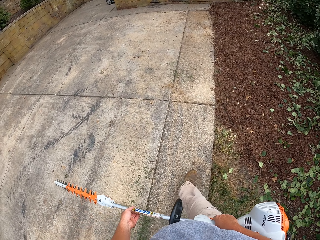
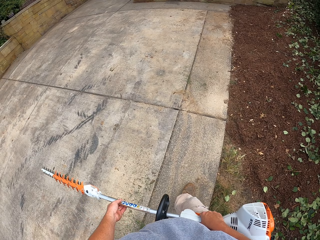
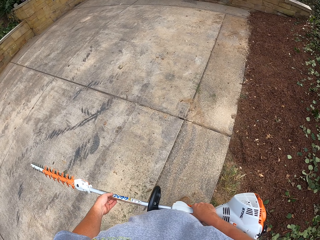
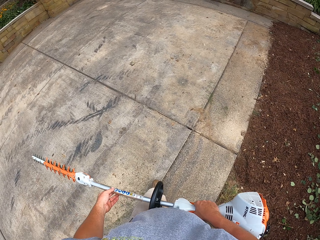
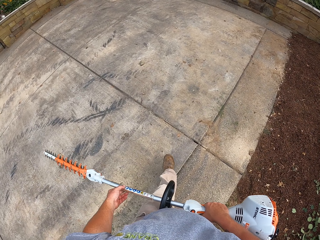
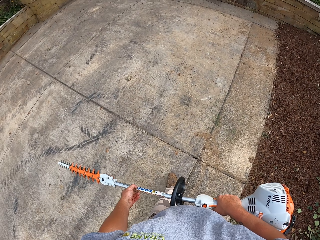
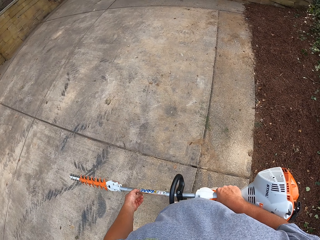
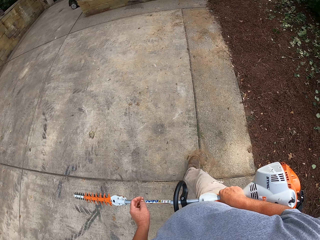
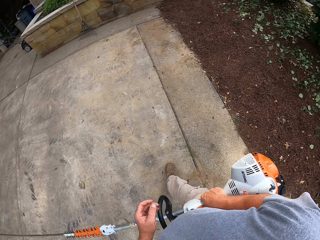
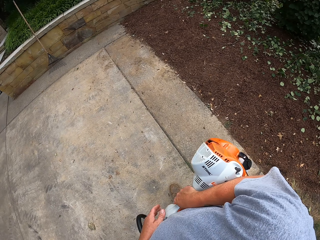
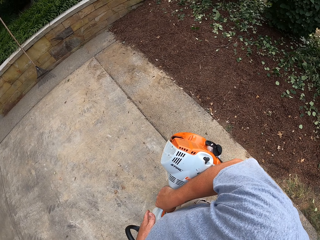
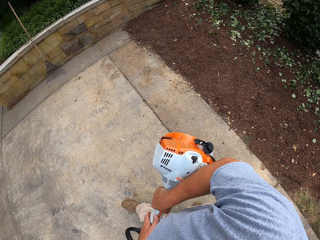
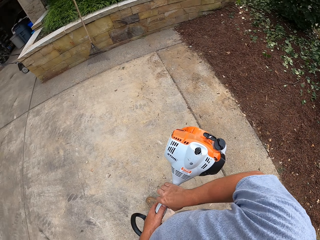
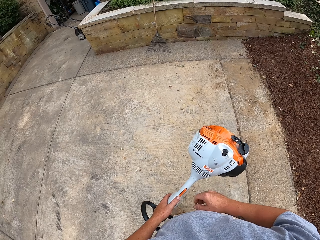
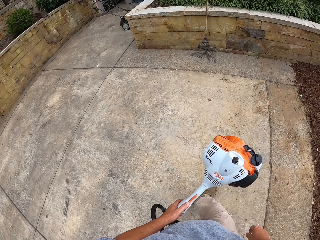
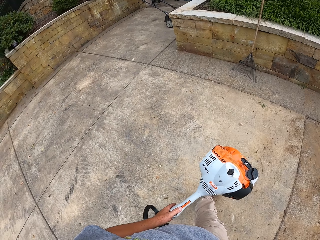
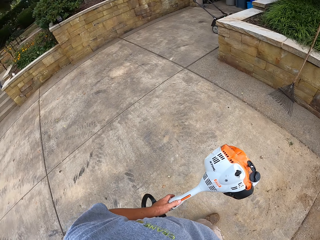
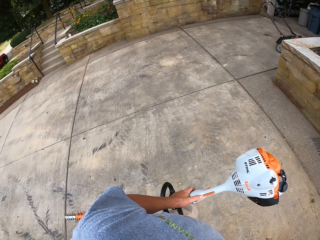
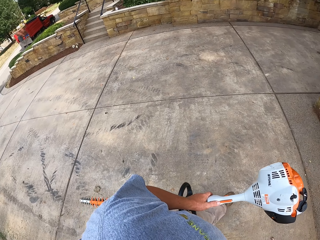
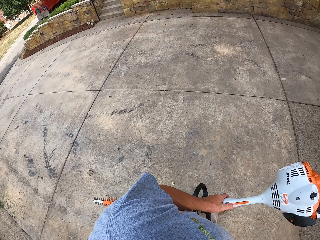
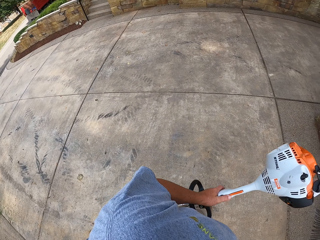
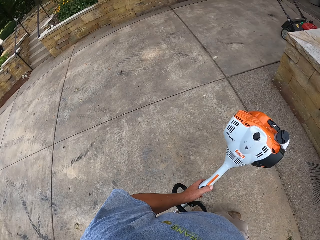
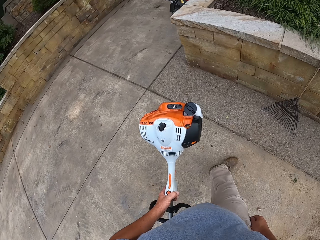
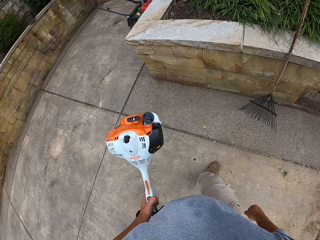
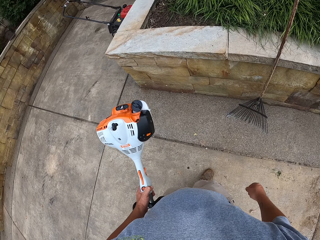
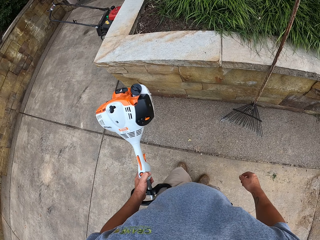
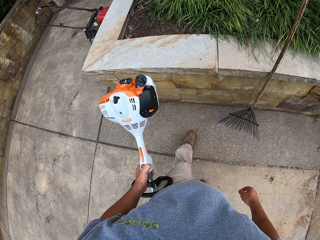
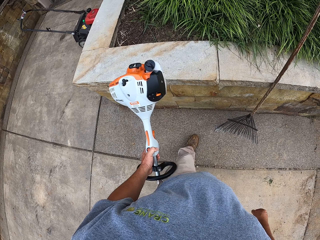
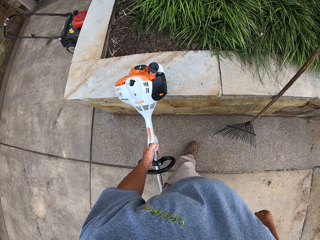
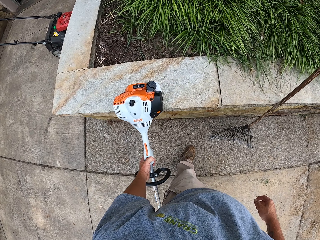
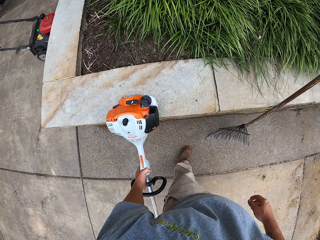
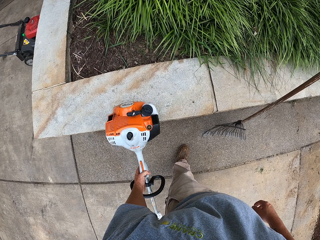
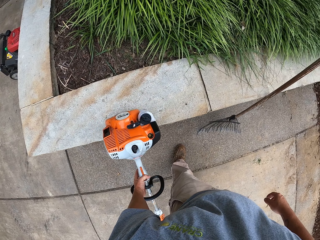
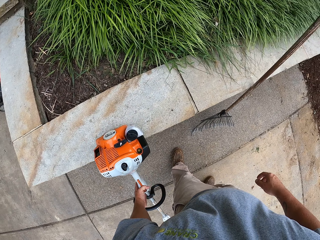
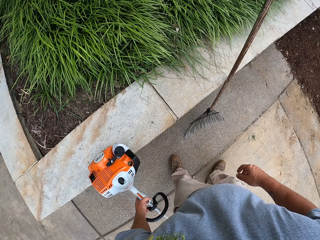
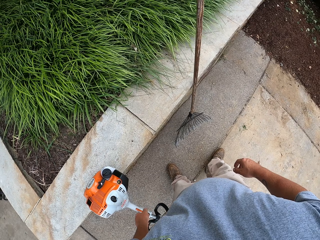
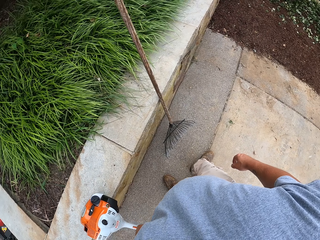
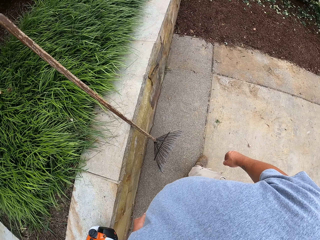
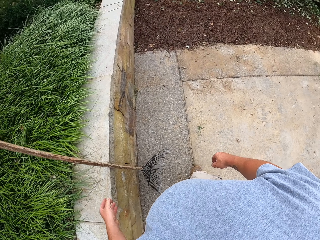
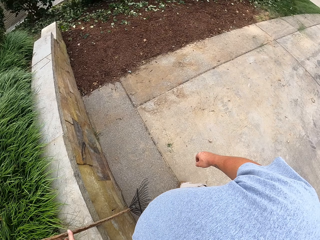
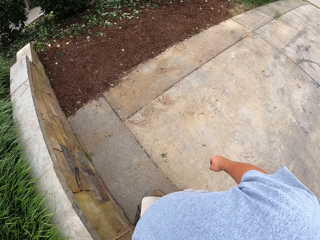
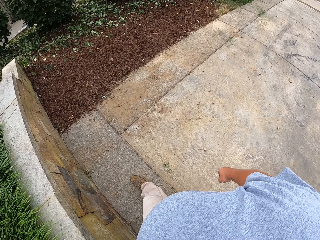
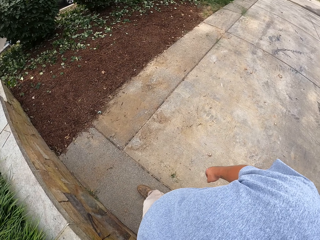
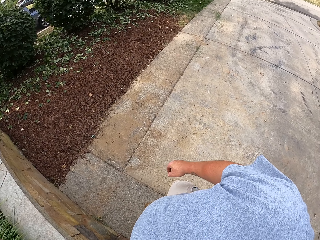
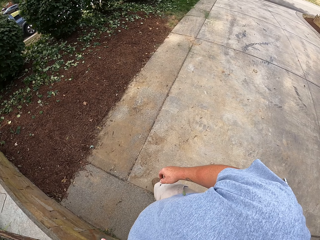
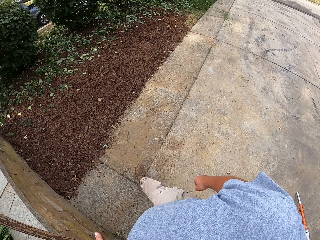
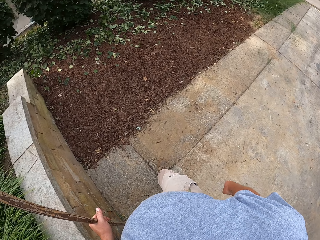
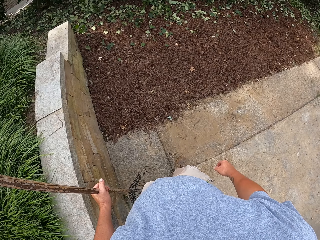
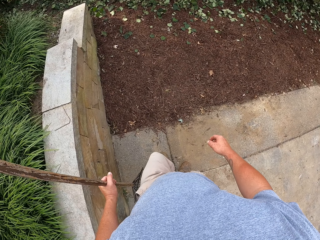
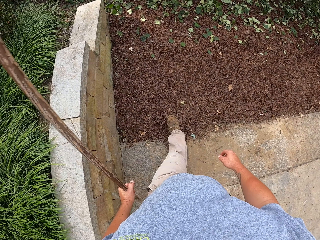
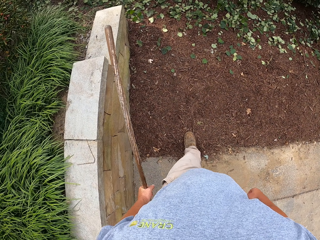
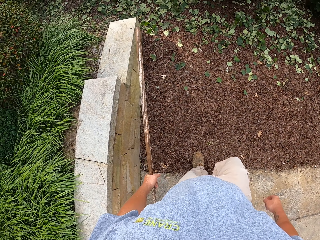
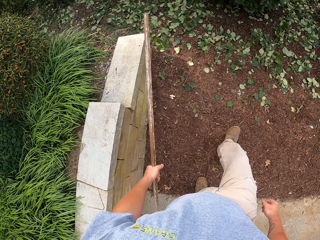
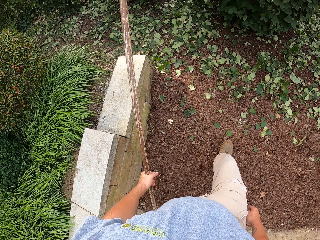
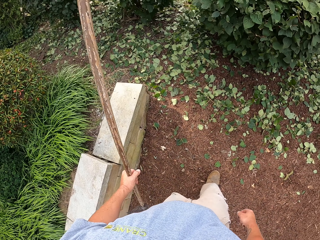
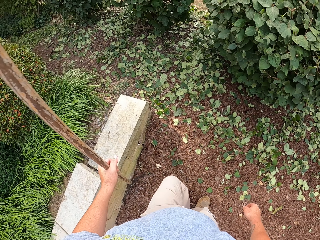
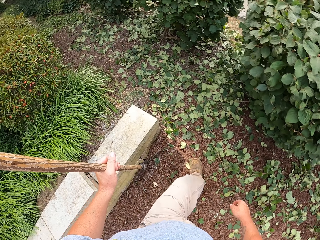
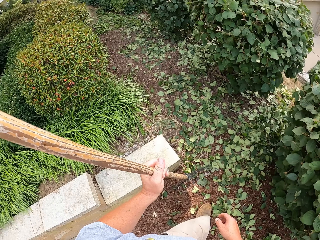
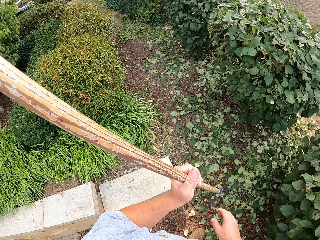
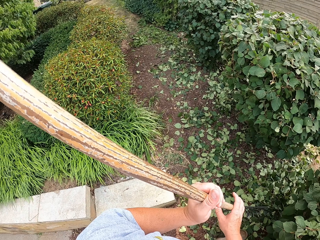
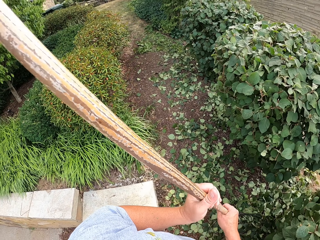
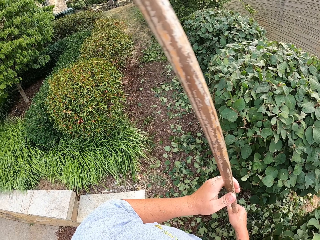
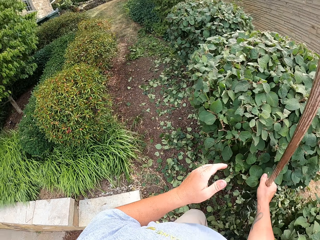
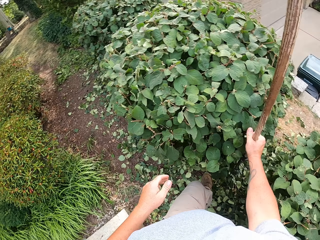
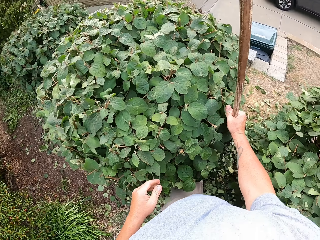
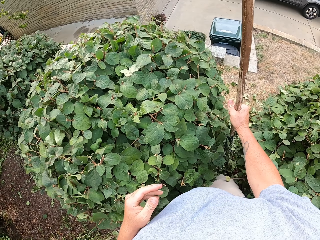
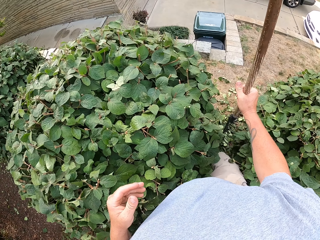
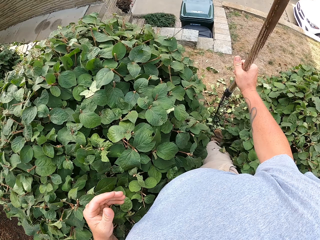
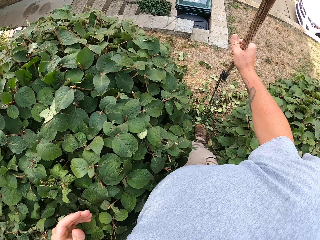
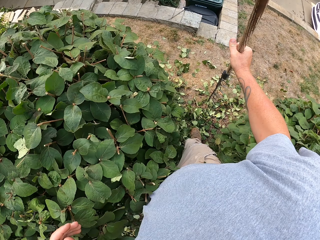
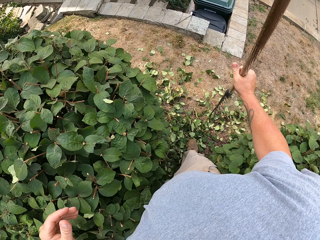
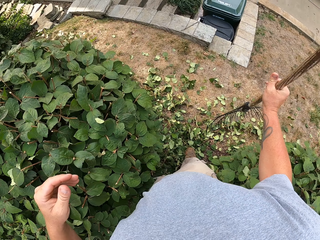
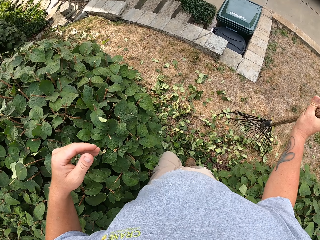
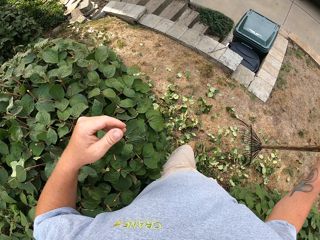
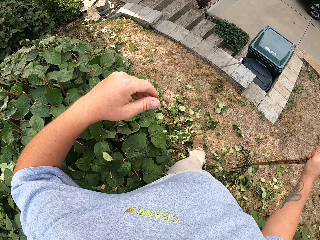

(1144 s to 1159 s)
The camera wearer withdraws one hand from the hedge trimmer. They walk towards the wall. They place the hedge trimmer on the wall. They pick the rake with the left hand from the wall. They walk towards the hedge. They exchange the rake to the right hand.

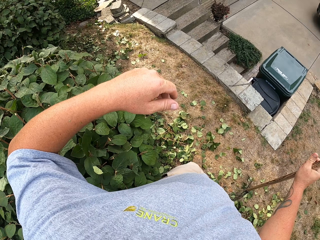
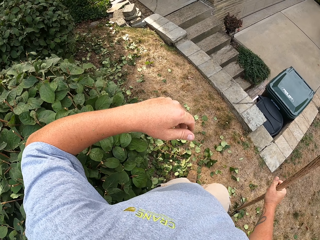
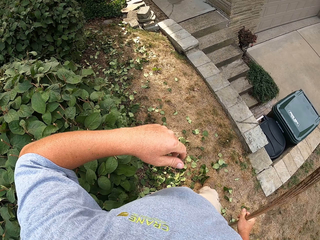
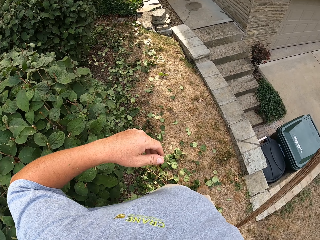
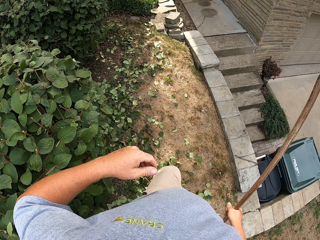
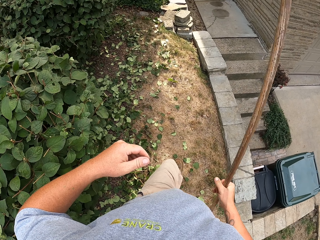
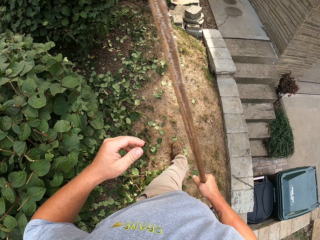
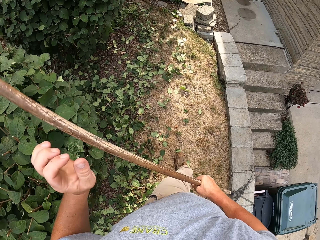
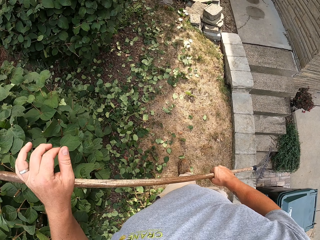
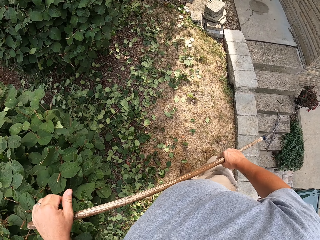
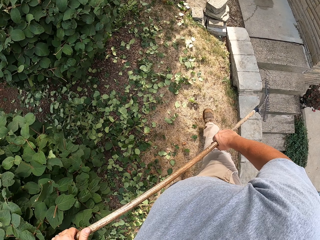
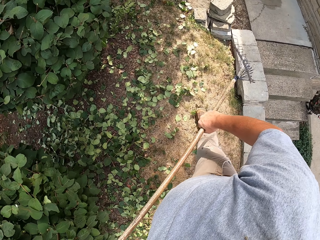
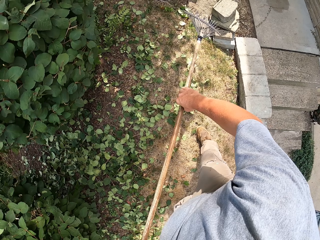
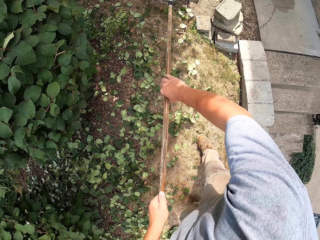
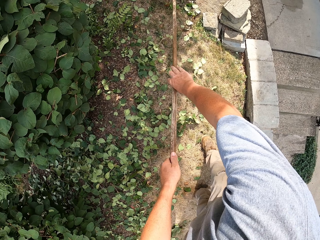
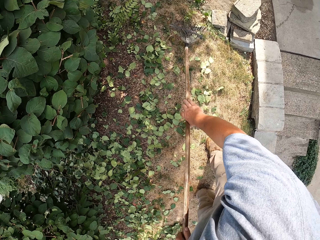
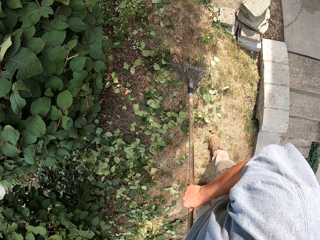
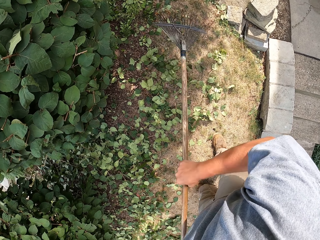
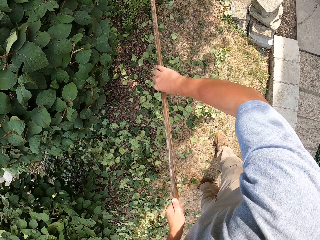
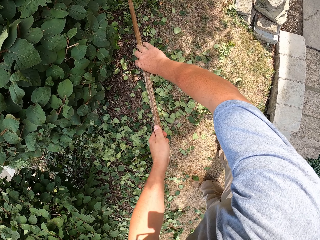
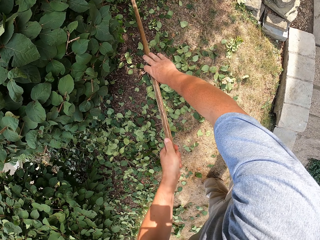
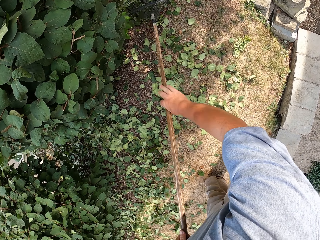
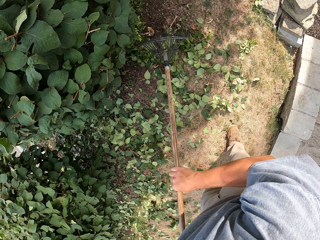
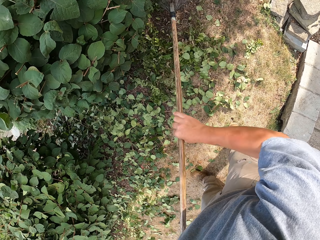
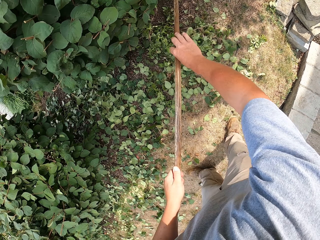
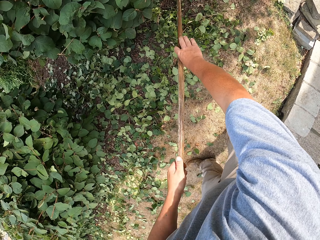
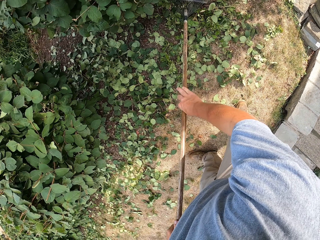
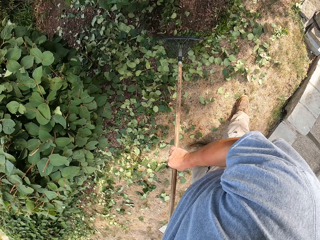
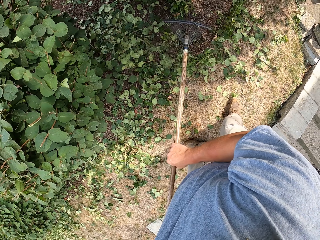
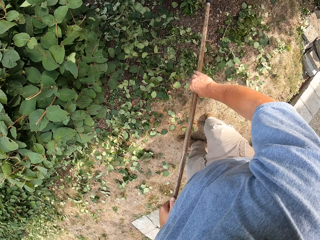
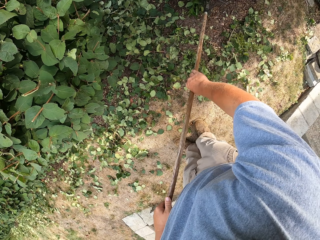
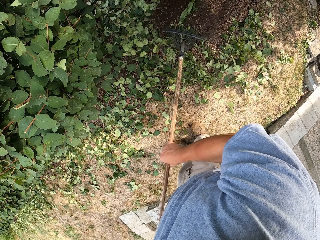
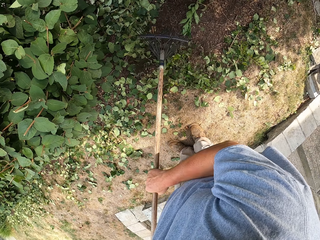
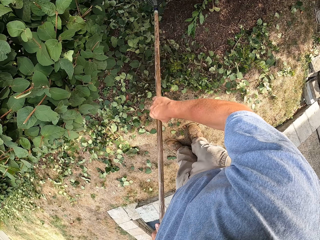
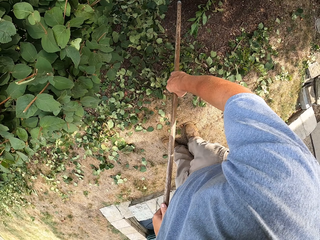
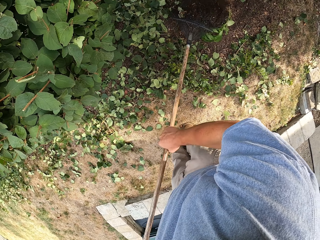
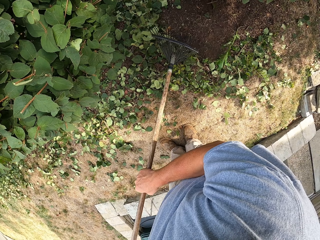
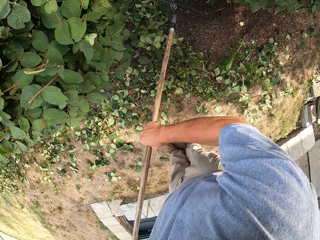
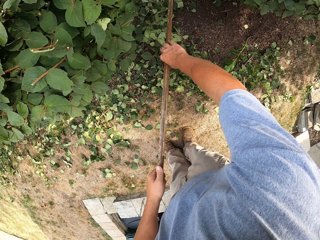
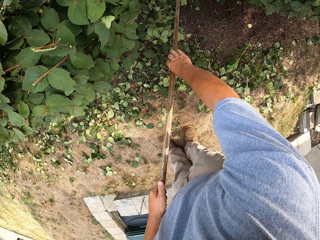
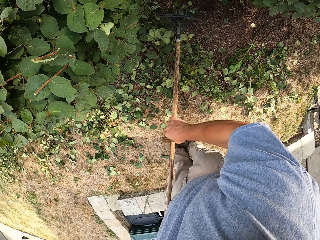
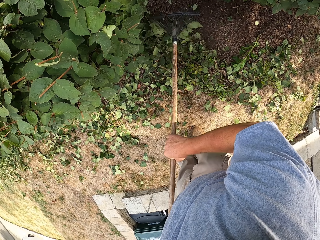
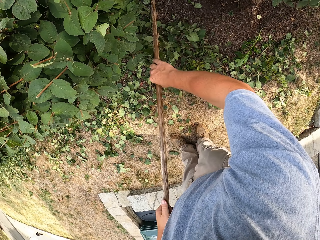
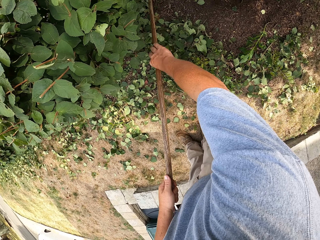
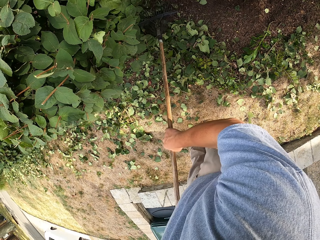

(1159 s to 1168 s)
The camera wearer gathers the rubbish together with both hands. They use a rake.
